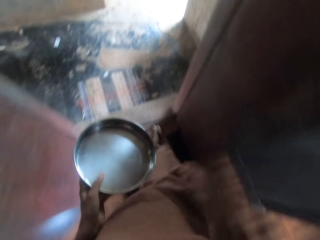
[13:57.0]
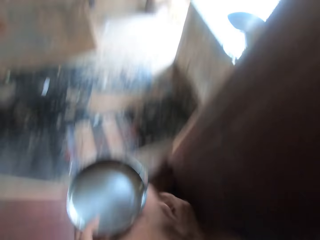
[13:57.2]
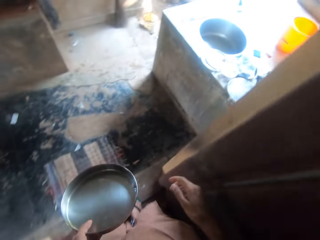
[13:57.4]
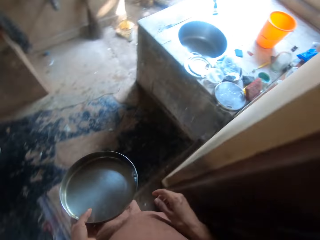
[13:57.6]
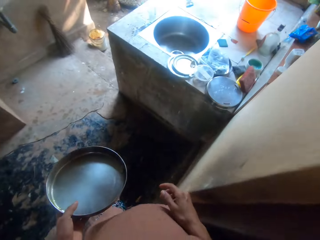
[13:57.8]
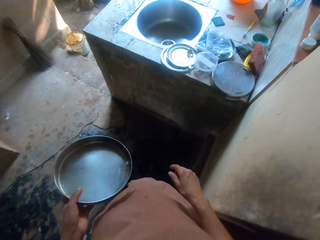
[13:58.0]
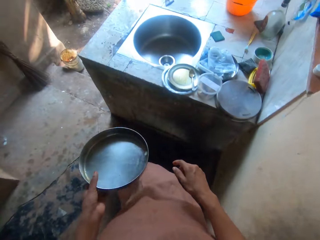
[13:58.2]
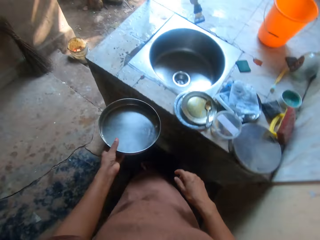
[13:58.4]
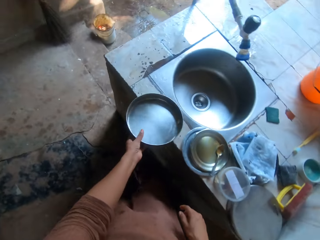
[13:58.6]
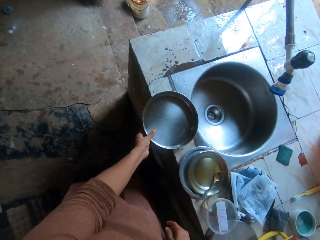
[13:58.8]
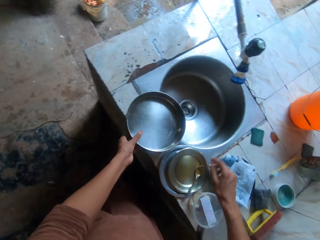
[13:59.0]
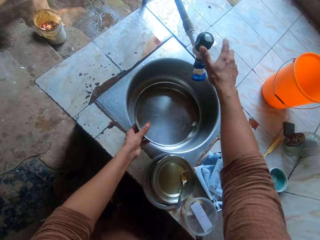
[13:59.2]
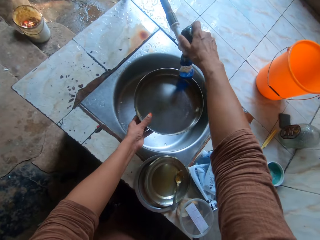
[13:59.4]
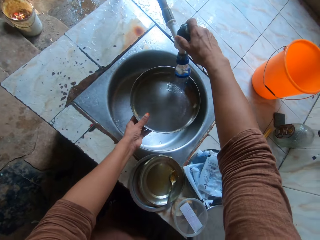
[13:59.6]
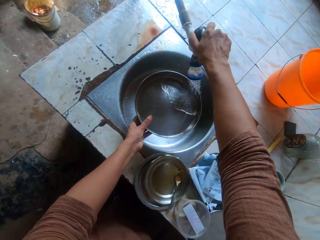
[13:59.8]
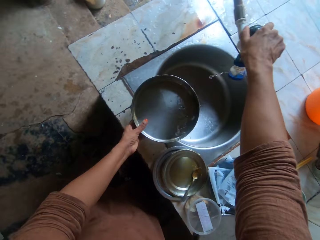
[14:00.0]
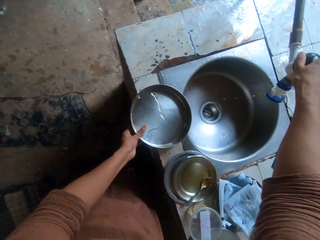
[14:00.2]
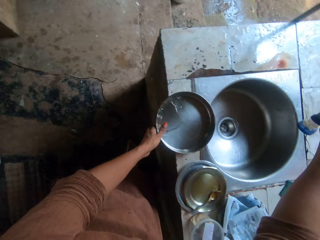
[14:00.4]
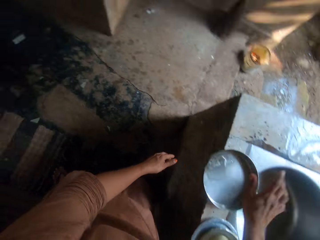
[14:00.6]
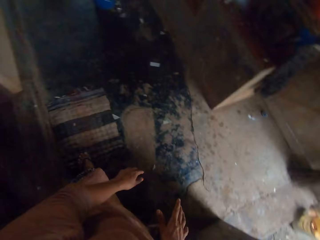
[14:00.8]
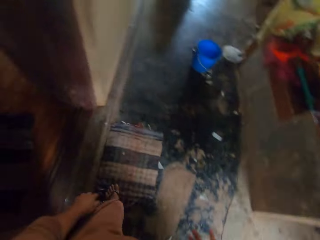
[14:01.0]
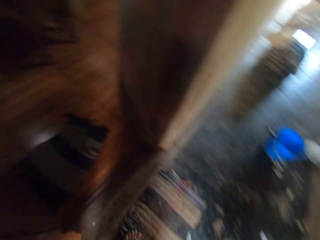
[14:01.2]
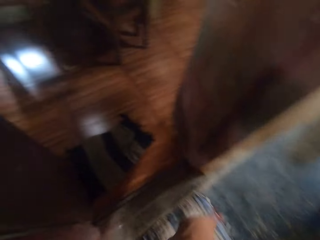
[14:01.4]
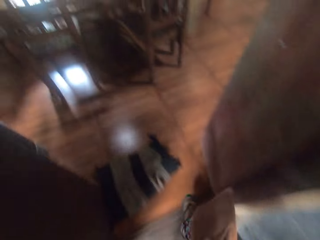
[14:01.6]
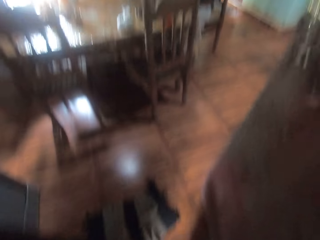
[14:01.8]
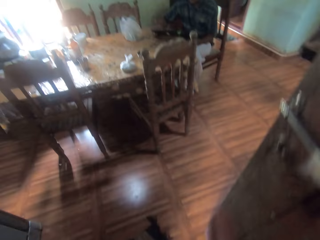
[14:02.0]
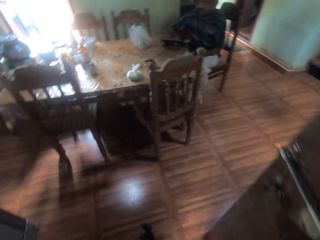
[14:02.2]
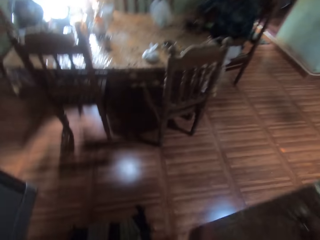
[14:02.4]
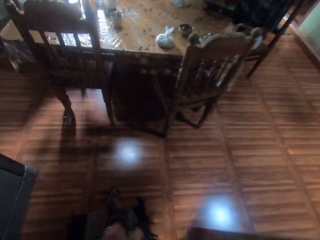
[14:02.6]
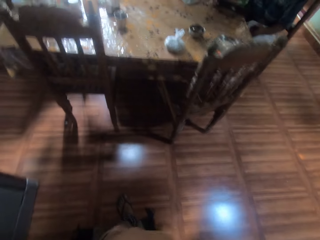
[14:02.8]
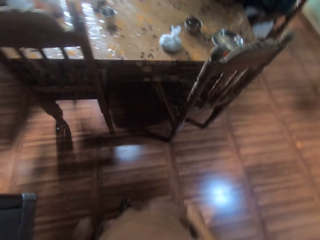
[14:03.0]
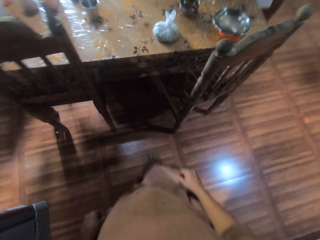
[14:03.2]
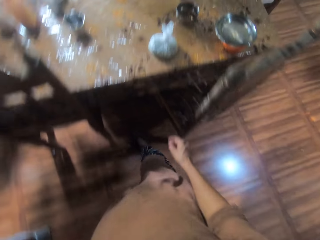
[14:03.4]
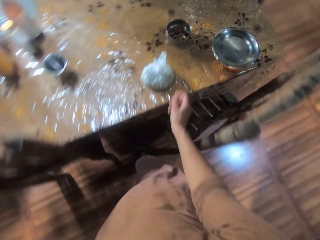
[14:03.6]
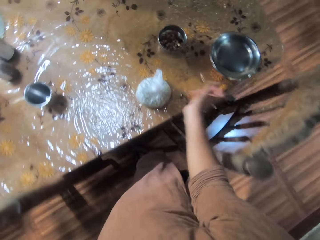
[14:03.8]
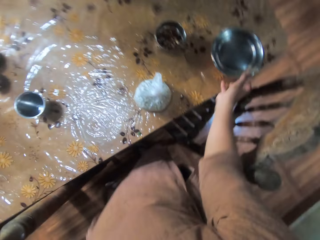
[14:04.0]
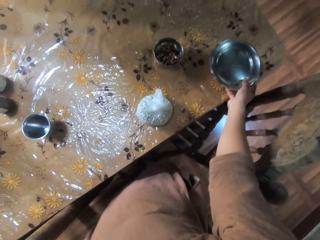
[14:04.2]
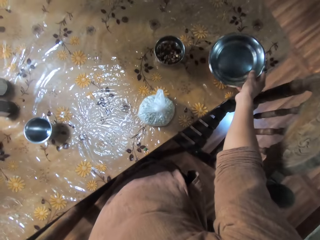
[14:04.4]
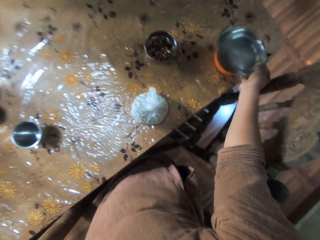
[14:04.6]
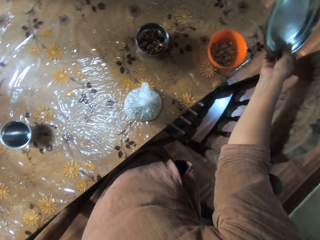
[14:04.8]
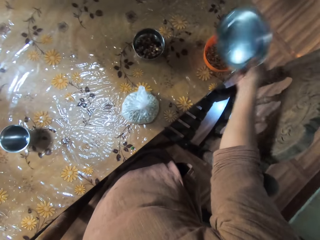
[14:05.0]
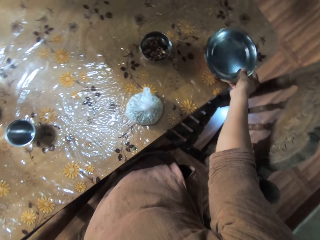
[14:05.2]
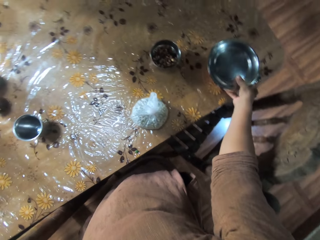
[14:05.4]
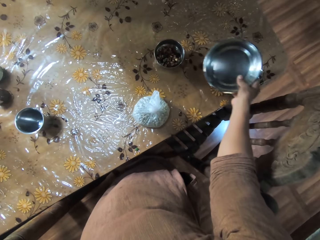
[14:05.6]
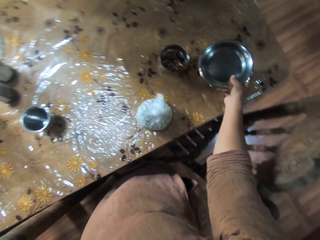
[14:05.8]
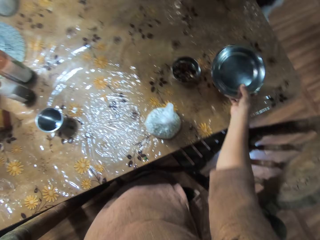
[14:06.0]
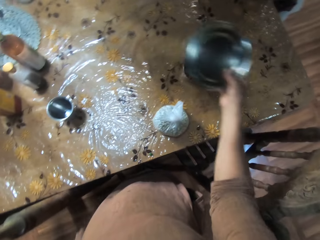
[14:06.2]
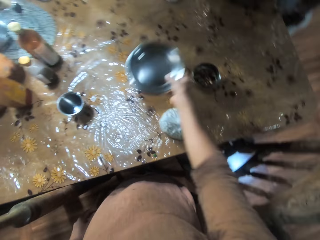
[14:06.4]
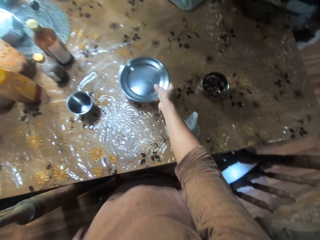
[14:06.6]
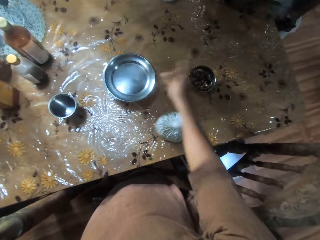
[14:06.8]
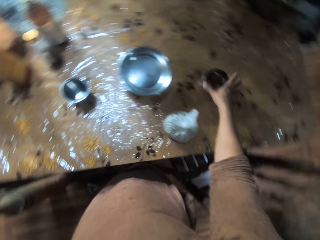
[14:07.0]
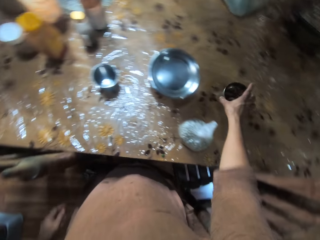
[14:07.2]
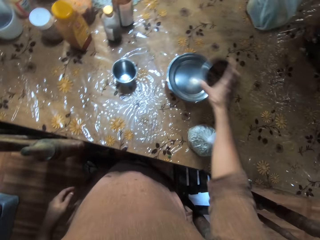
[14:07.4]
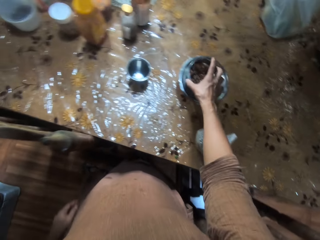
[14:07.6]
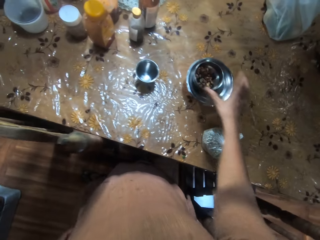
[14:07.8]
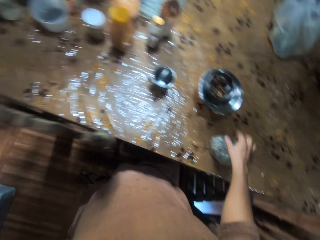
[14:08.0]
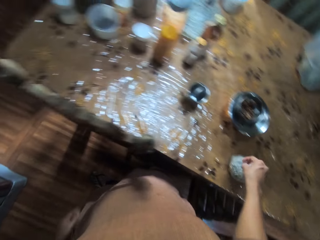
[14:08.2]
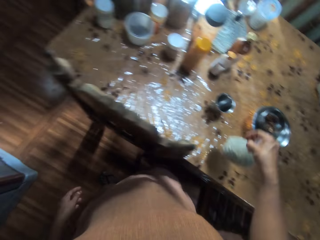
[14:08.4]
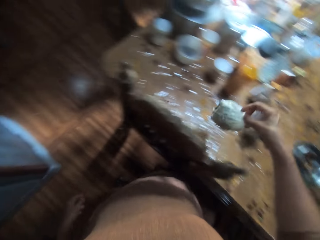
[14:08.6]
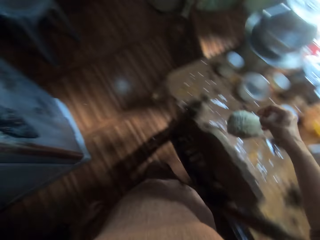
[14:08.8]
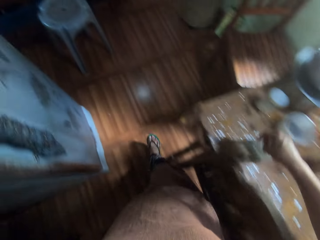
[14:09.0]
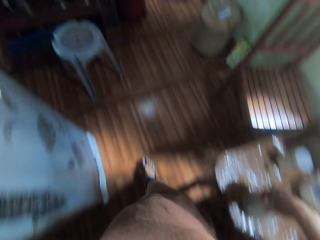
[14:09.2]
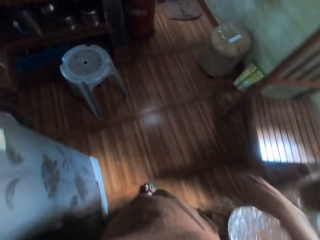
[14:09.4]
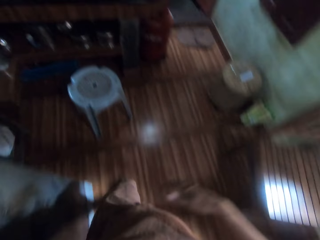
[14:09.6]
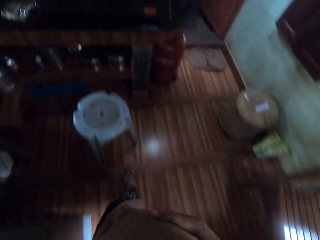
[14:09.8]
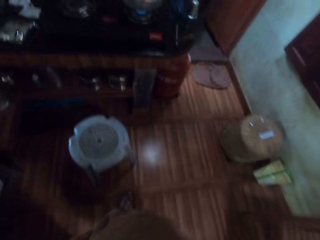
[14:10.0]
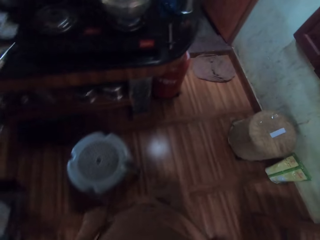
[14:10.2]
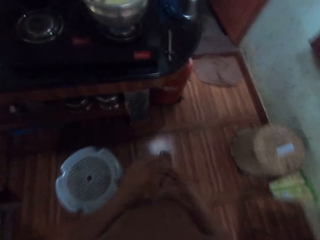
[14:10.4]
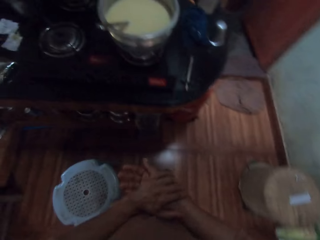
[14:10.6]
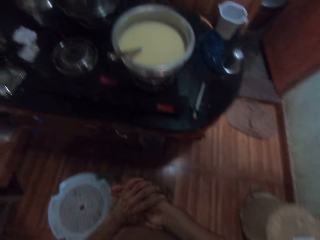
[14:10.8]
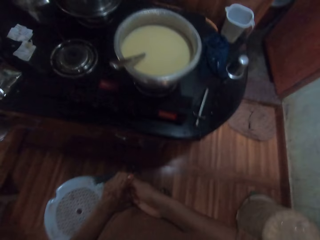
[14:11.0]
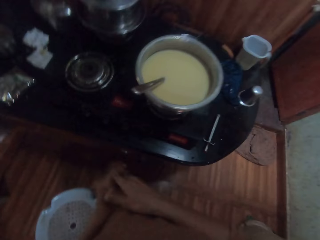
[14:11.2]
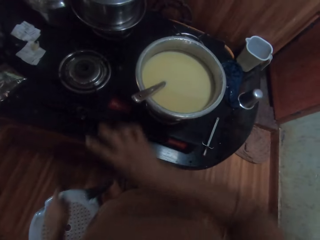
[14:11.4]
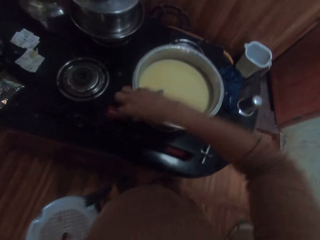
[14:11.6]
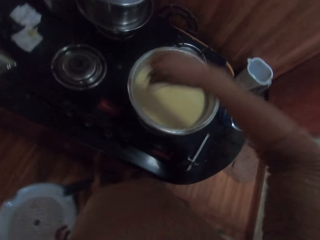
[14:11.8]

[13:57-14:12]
The camera wearer walks around. She hits the sink with the steel pan in her left hand. She opens a tap in the kitchen with her right hand. She fills the steel pan in her left hand with water from the tap. She turns off the tap with her right hand. She places the steel pan in her left hand on the sink. She walks from the kitchen to the dining room. She picks up a steel bowl from a bowl on the table with her right hand. She places the steel bowl in her right hand on the bowl on the table. She picks up the bowl and steel bowl from the table with her right hand. She places the bowl and steel bowl in her right hand on the other side of the table. She picks up a steel bowl from the table with her right hand. She places the steel bowl in her right hand on the steel bowl on the bowl on the table. She picks up a bag of peas from the table with her right hand. She places the bag of peas in her right hand on the other side of the table. She walks around.

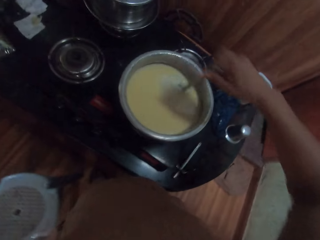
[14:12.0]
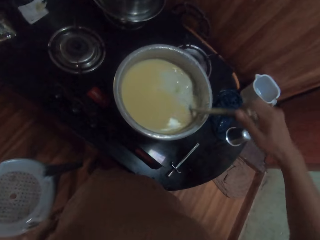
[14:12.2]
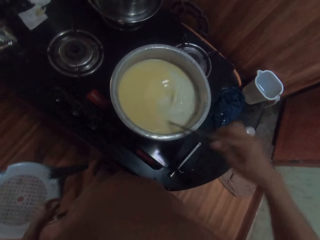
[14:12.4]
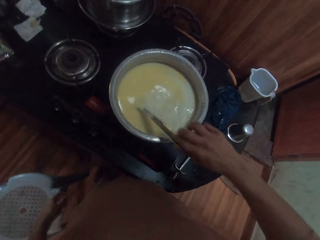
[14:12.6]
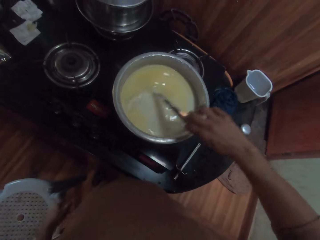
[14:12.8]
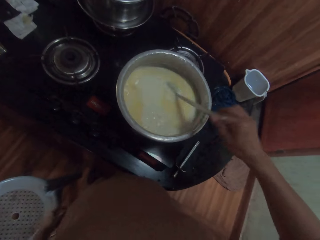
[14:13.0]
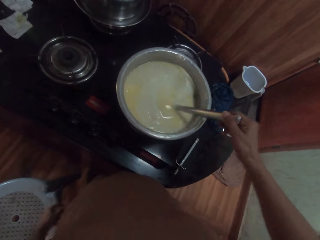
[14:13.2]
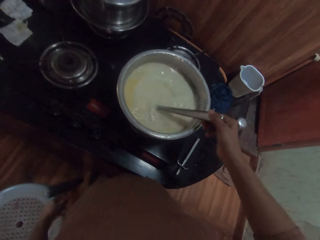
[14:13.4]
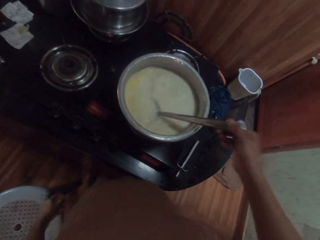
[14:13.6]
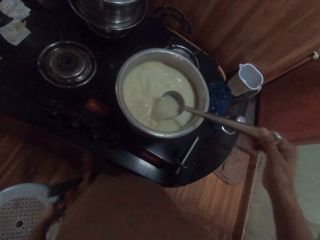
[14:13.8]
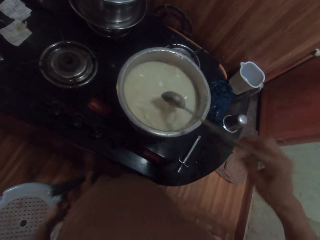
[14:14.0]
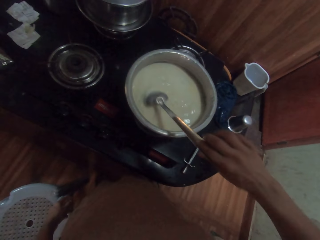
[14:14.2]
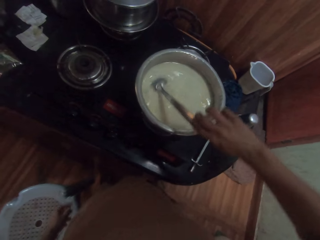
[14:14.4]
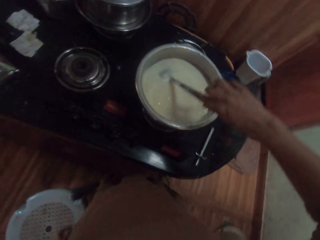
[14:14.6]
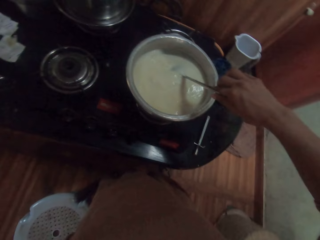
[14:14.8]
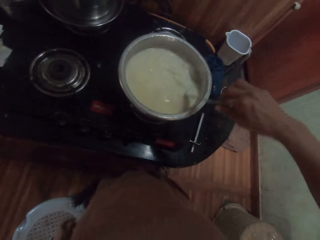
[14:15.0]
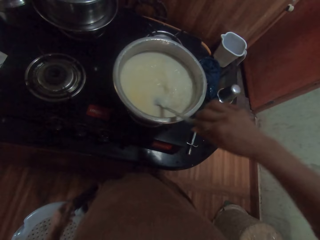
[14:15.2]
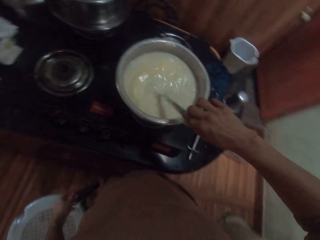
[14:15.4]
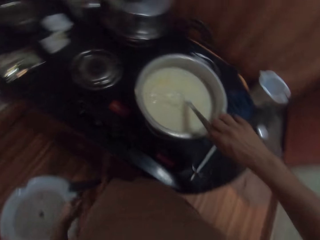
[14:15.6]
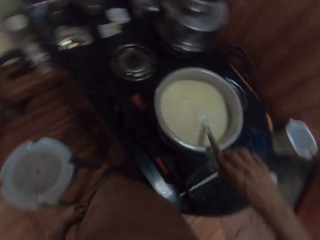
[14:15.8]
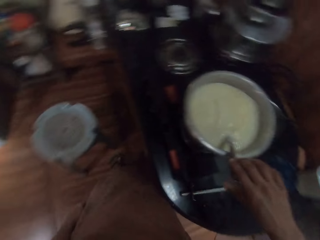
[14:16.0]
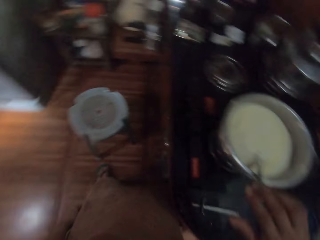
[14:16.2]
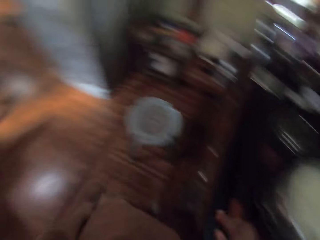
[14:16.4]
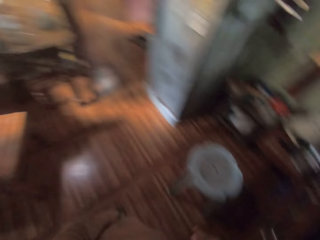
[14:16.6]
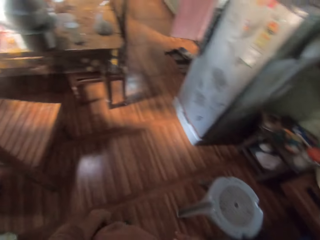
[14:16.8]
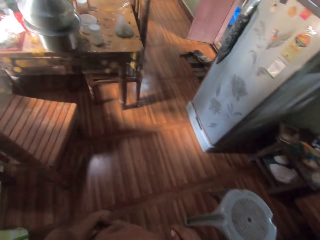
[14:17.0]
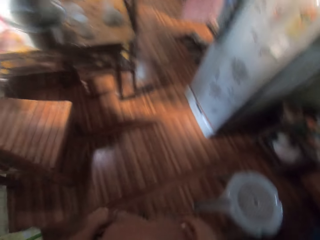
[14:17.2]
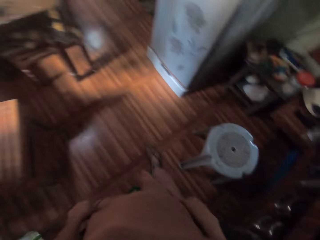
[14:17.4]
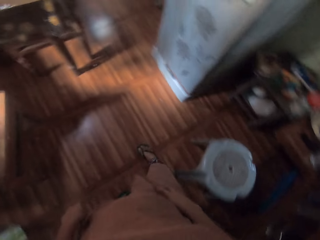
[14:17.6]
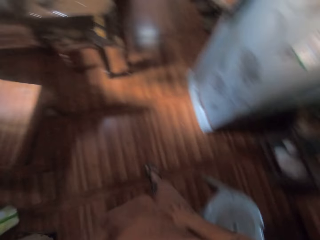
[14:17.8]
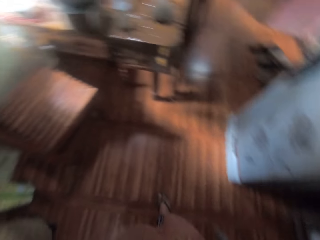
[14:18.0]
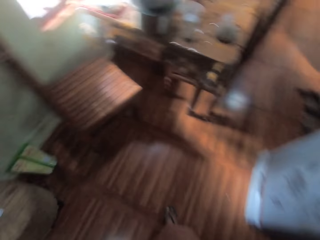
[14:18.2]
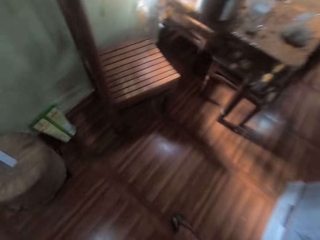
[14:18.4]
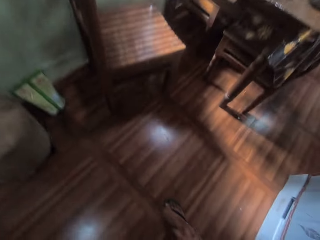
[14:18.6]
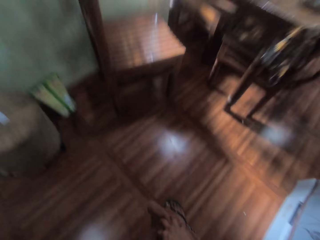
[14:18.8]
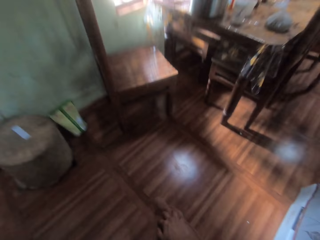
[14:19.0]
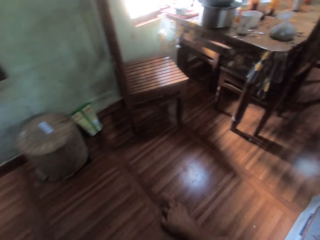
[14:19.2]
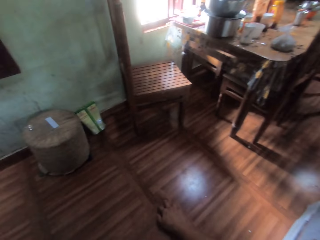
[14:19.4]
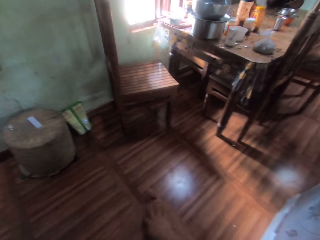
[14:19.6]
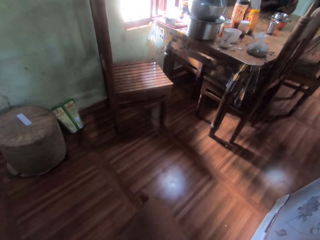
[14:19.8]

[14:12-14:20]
The camera wearer picks up a spoon in a pot on a cooker with her right hand. She stirs the custard in the pot with the spoon in her right hand. She sits down.
